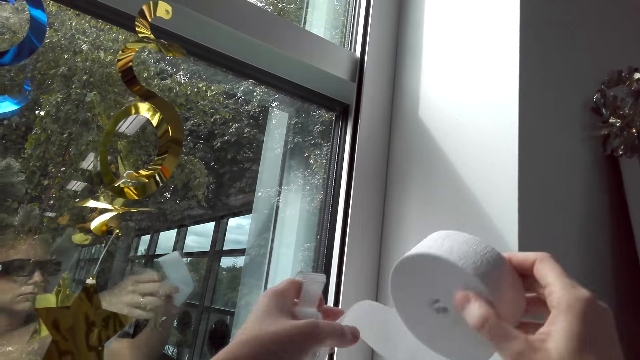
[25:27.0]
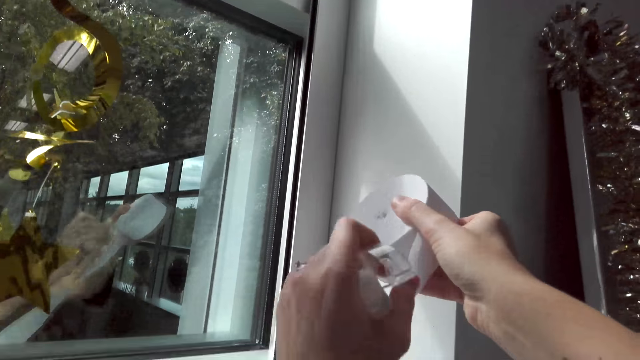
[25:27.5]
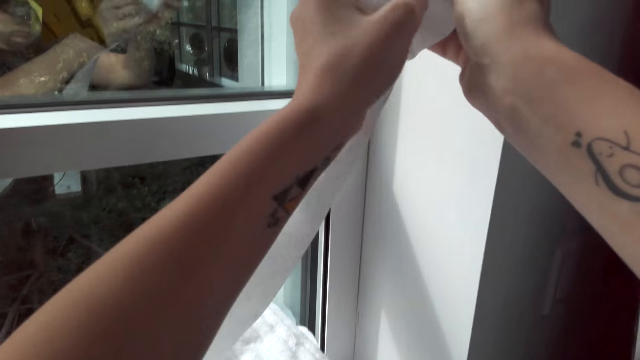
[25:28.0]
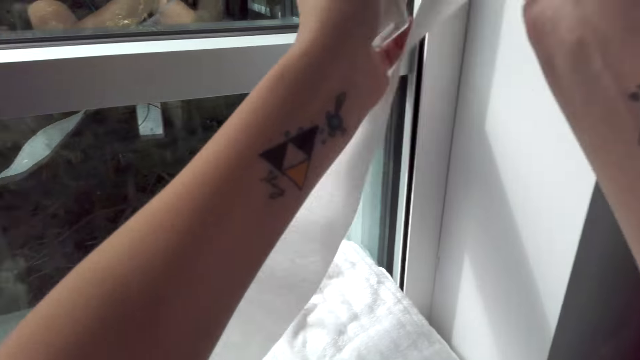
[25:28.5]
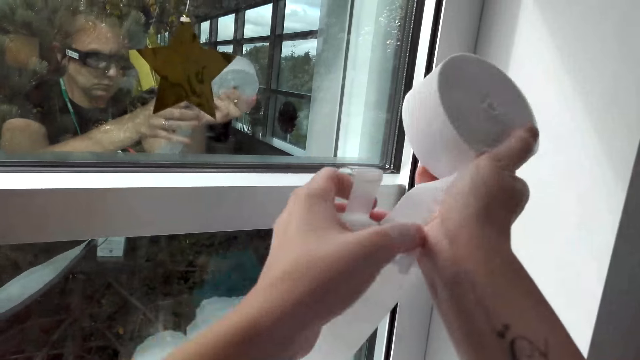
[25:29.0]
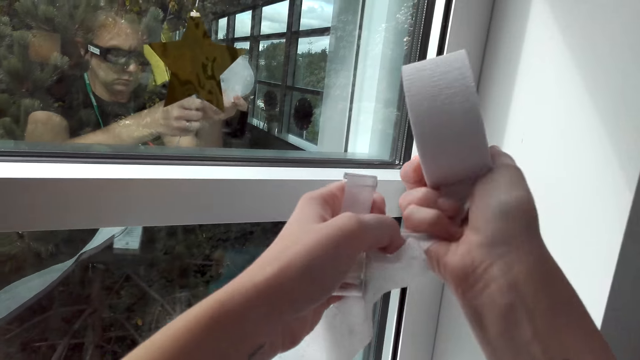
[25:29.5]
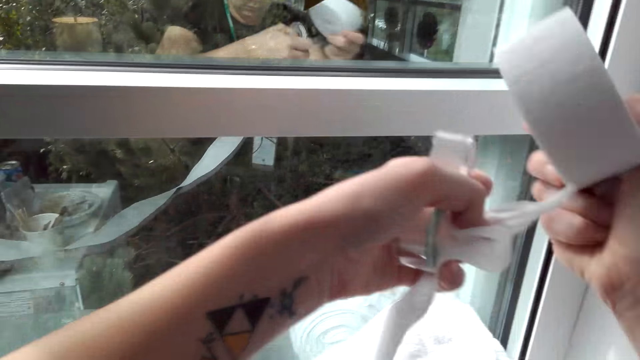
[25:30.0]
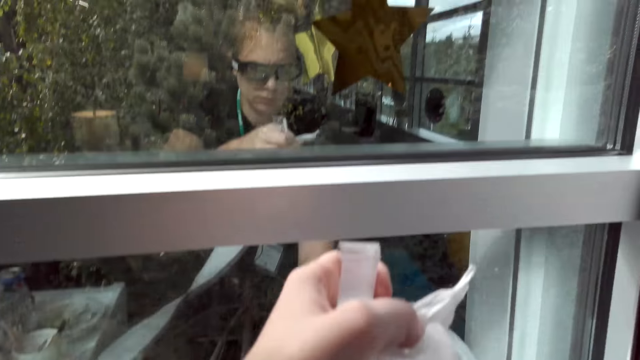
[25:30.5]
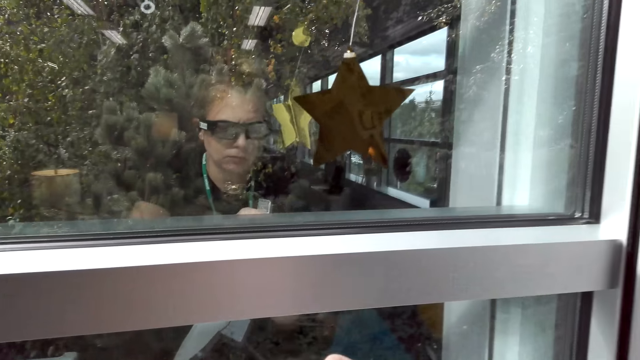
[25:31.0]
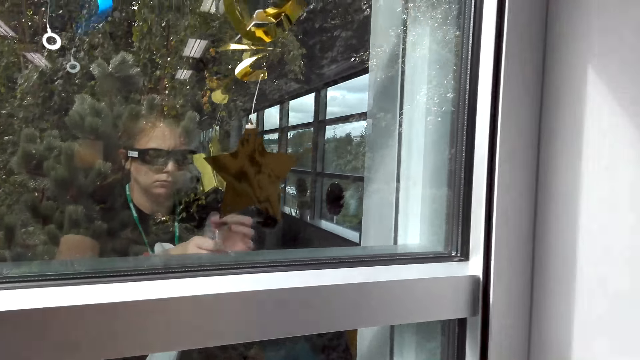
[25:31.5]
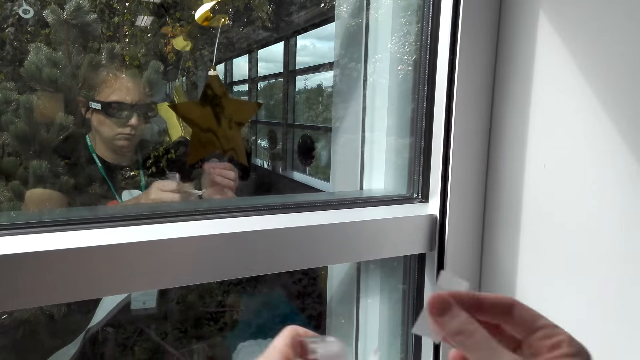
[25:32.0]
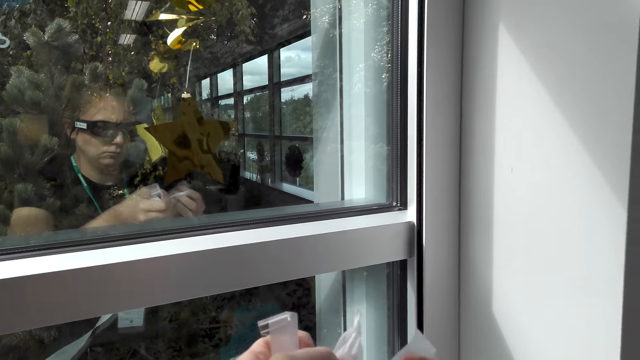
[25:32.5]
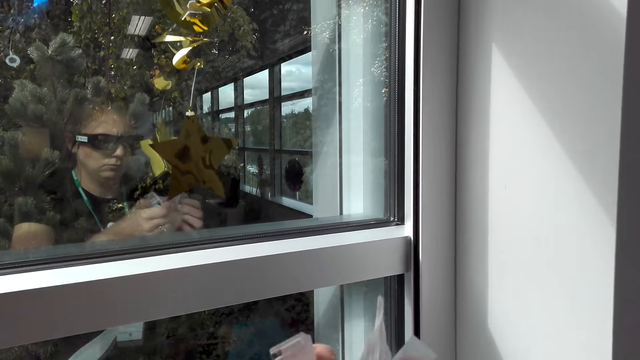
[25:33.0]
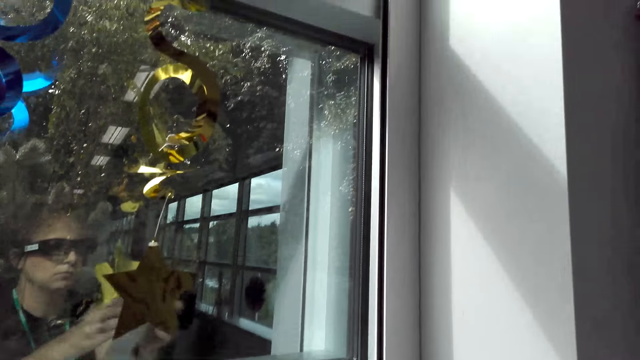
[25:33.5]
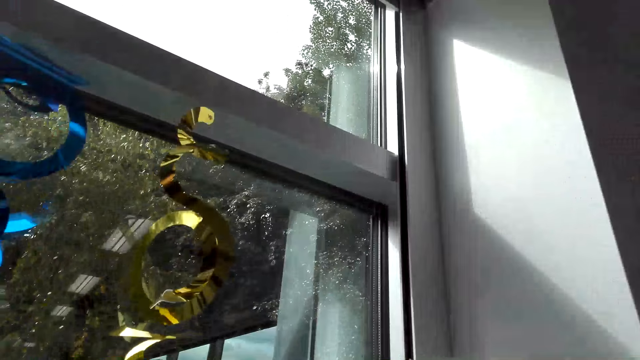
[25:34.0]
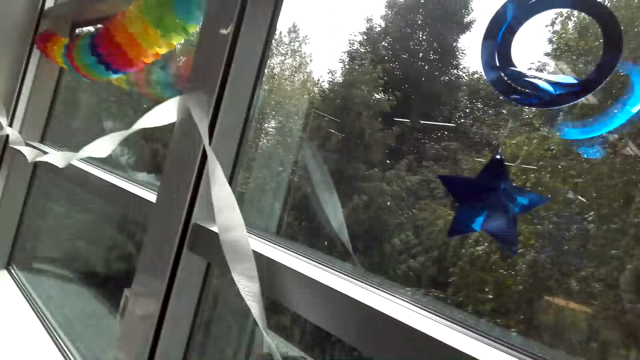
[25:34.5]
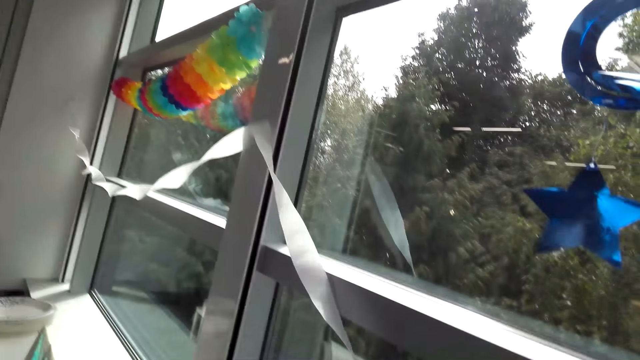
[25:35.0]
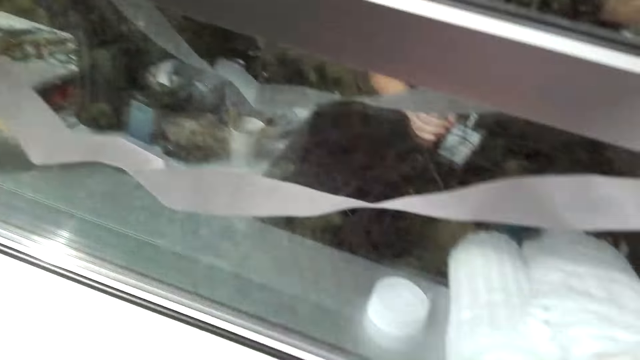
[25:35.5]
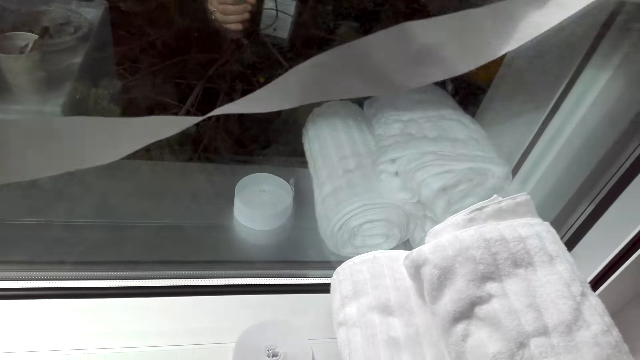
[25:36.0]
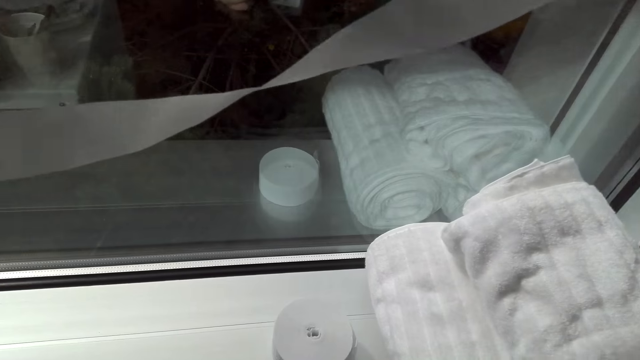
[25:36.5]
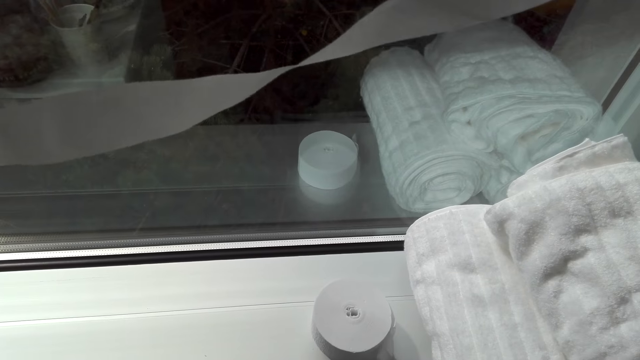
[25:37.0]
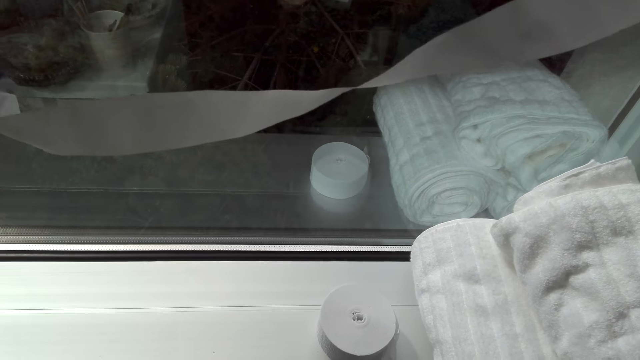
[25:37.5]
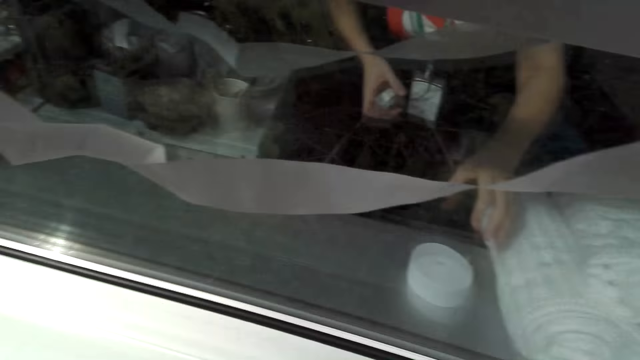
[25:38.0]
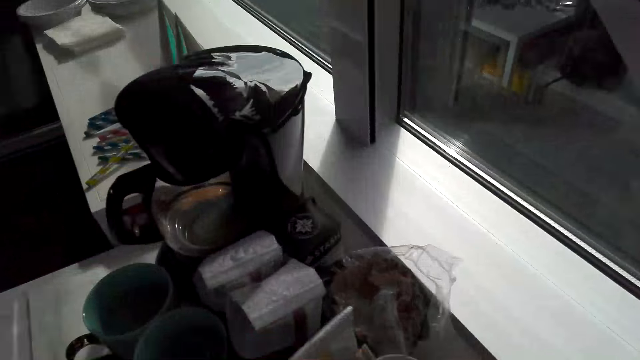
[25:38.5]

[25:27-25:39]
The camera wearer cuts the streamers. They stick the streamers with a sellotape on the wall. They attach the sellotape on the window. They walk around the room.

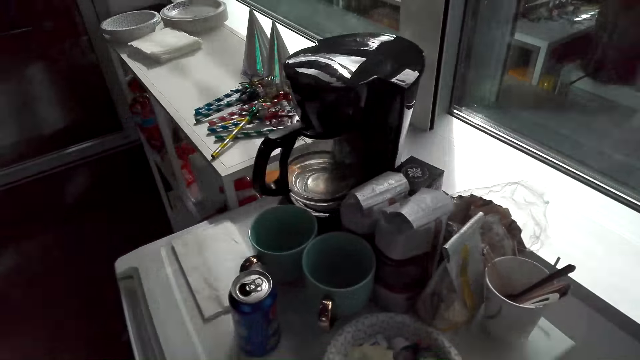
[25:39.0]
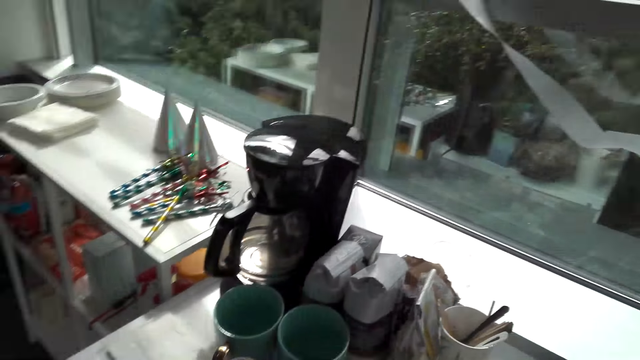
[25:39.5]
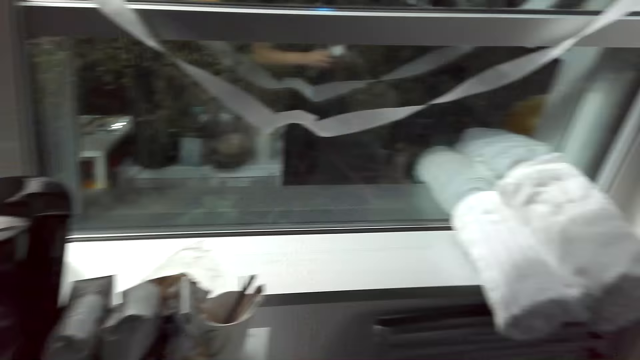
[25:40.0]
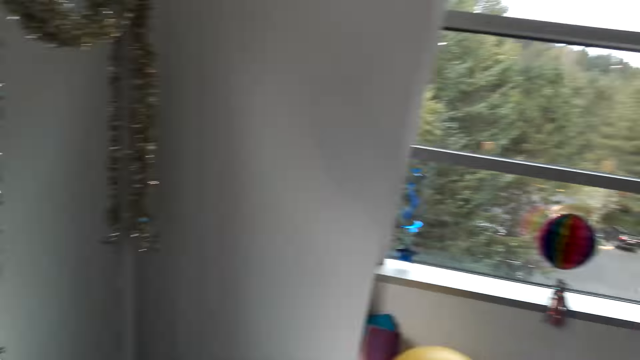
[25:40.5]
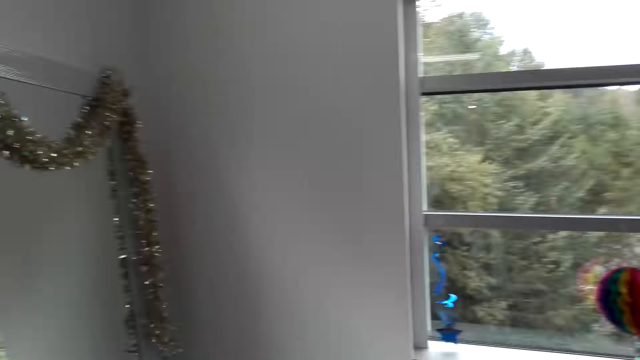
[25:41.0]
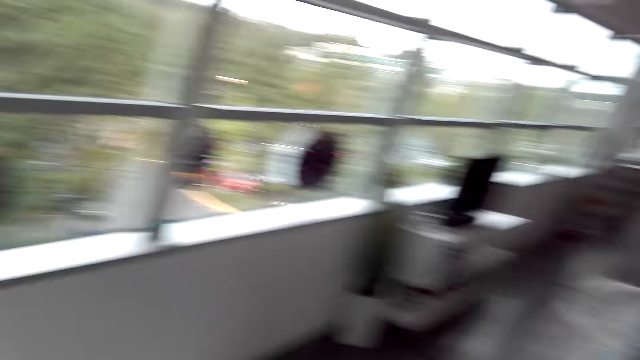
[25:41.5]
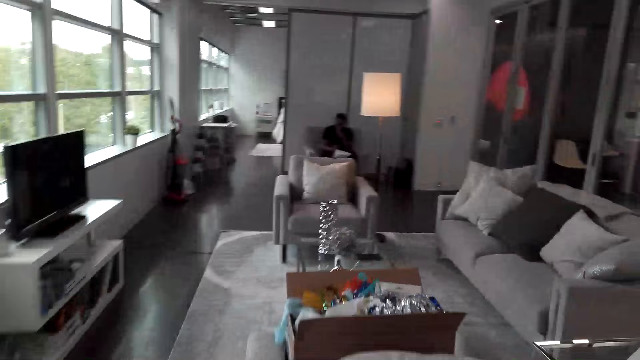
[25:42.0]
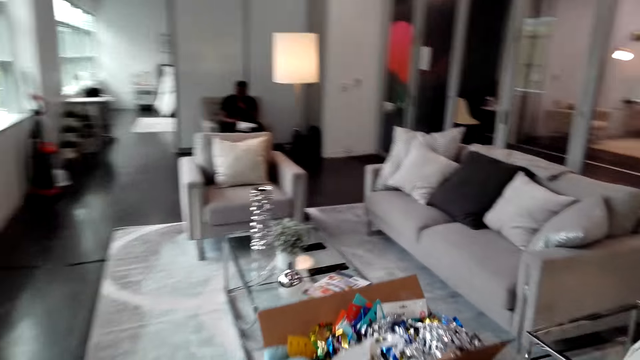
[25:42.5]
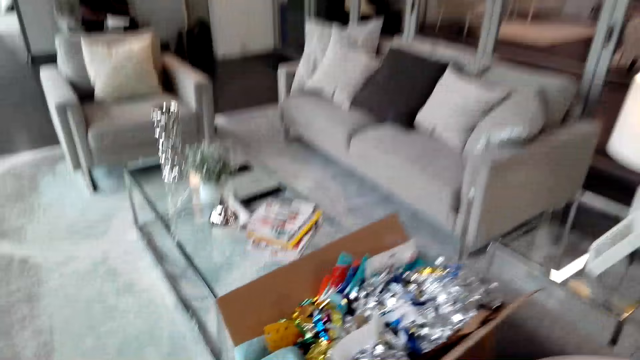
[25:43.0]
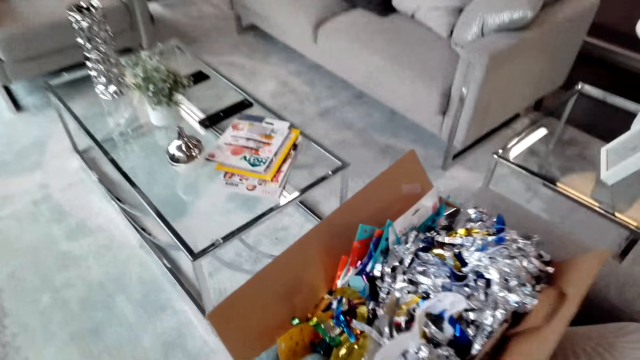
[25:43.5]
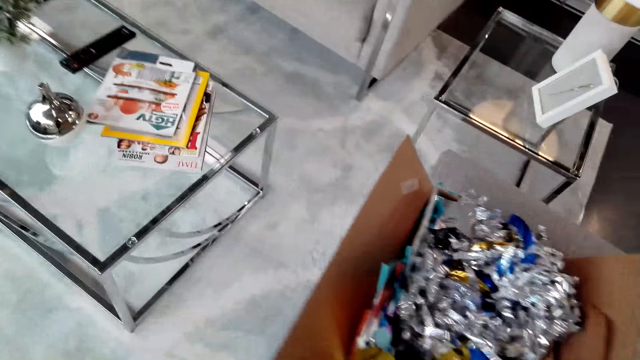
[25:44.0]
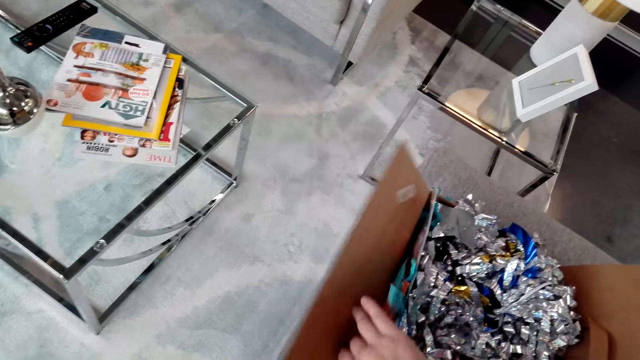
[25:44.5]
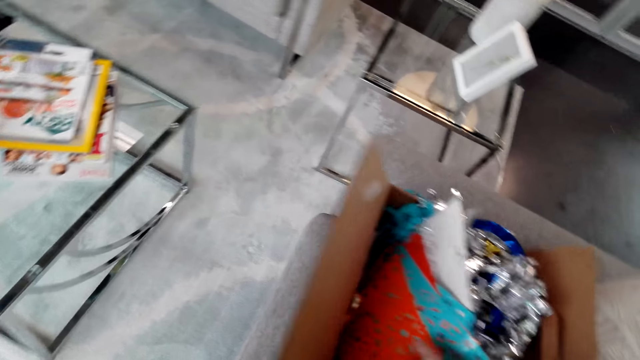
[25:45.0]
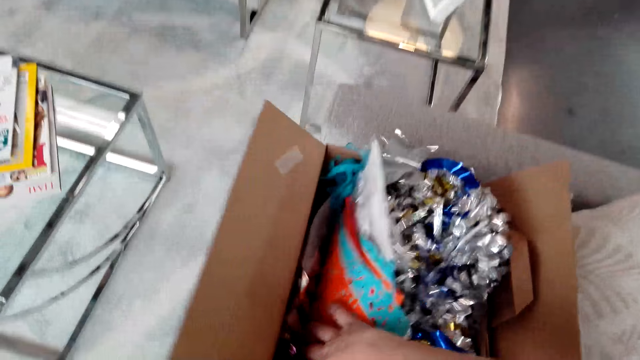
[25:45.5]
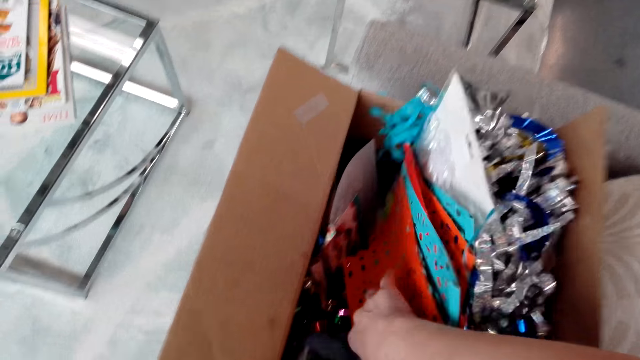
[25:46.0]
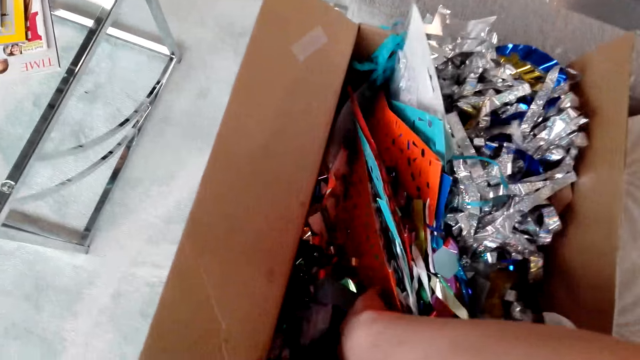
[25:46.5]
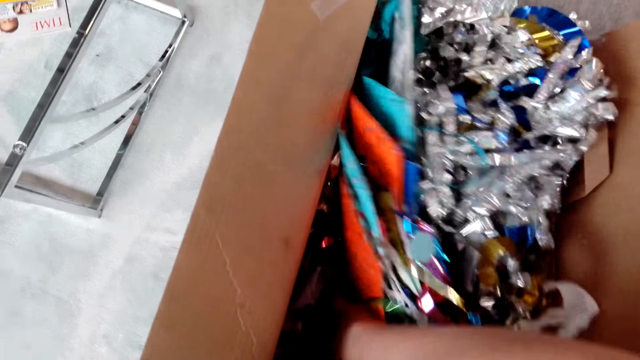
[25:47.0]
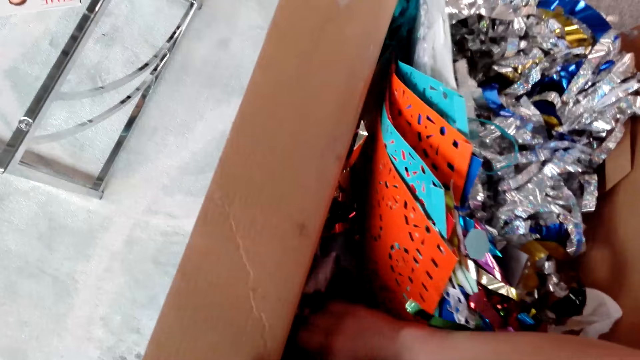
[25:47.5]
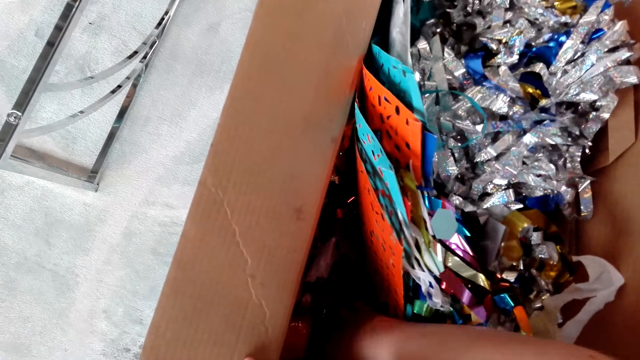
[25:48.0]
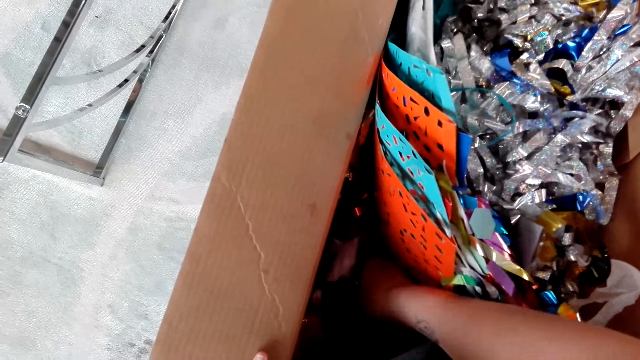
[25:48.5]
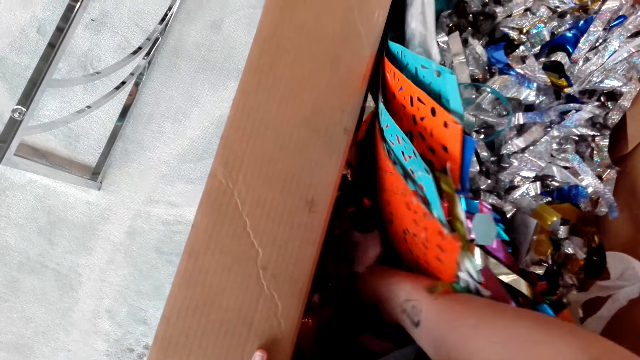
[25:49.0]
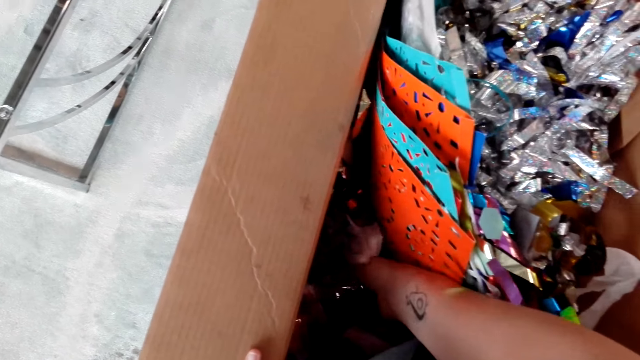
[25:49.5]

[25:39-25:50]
The camera wearer searches for something in the box. They move the decorating material.
